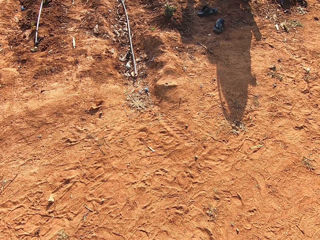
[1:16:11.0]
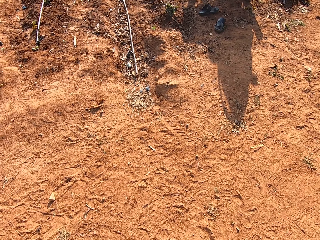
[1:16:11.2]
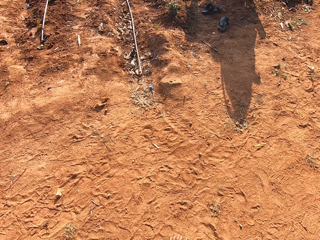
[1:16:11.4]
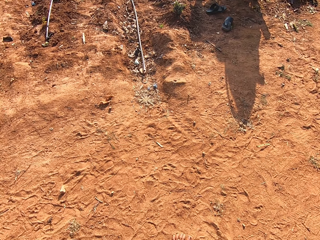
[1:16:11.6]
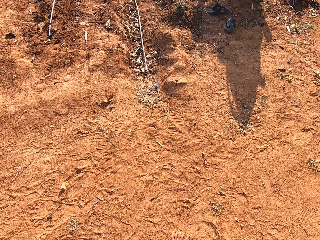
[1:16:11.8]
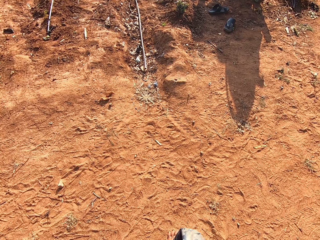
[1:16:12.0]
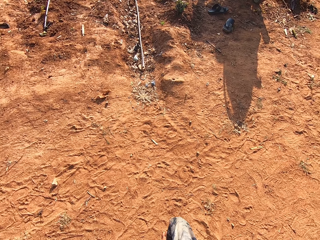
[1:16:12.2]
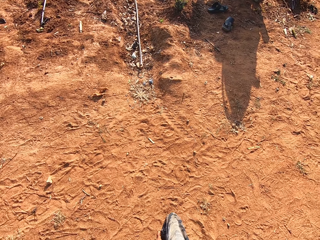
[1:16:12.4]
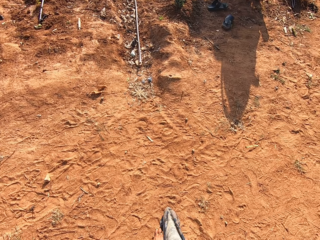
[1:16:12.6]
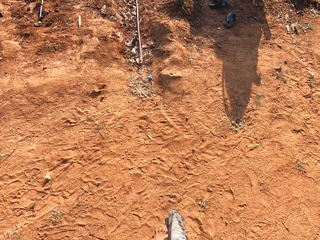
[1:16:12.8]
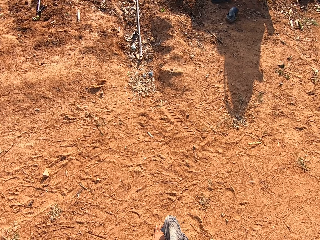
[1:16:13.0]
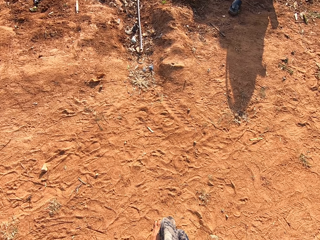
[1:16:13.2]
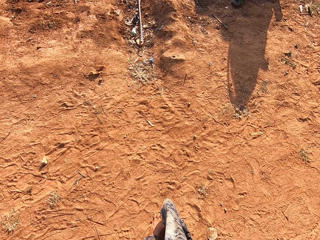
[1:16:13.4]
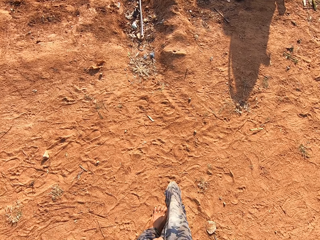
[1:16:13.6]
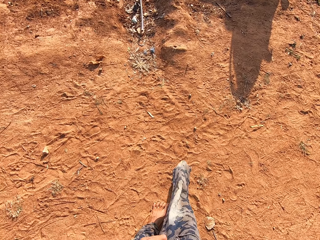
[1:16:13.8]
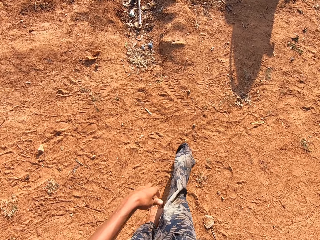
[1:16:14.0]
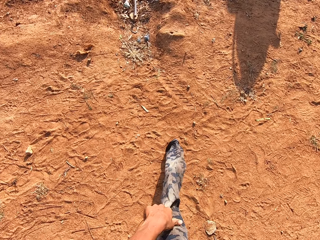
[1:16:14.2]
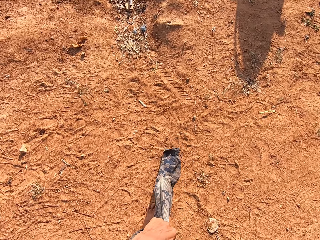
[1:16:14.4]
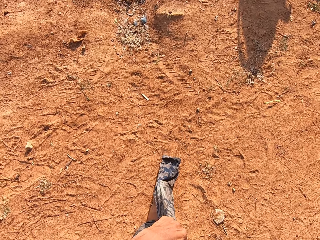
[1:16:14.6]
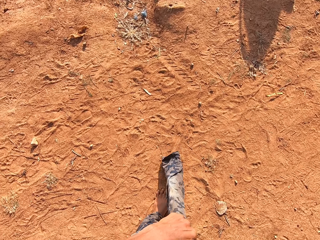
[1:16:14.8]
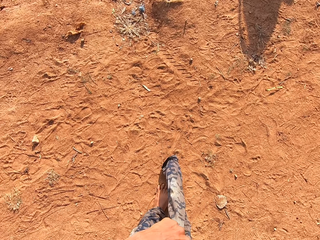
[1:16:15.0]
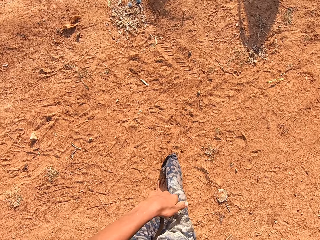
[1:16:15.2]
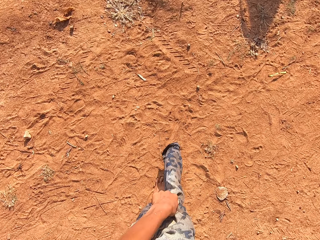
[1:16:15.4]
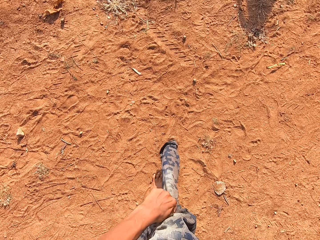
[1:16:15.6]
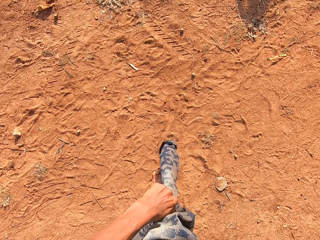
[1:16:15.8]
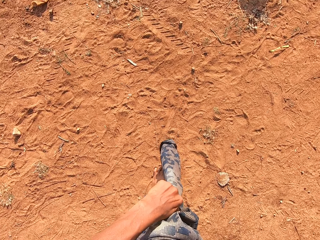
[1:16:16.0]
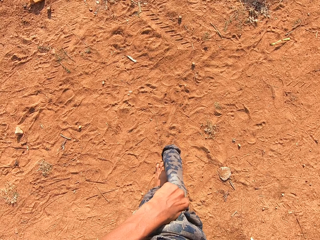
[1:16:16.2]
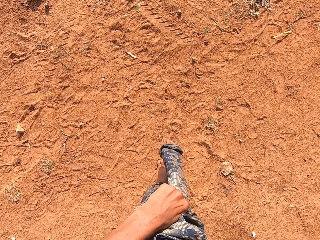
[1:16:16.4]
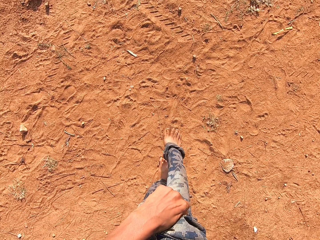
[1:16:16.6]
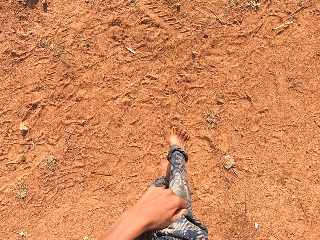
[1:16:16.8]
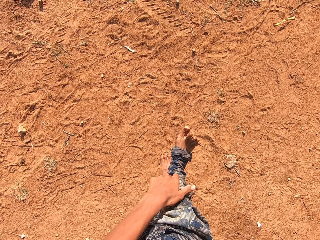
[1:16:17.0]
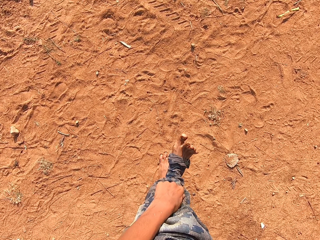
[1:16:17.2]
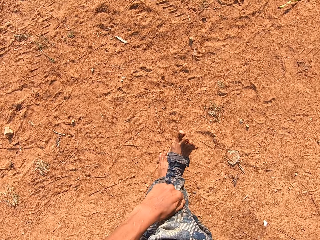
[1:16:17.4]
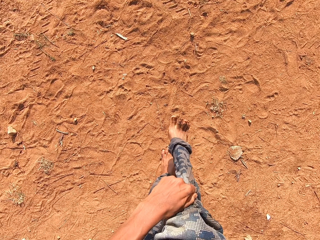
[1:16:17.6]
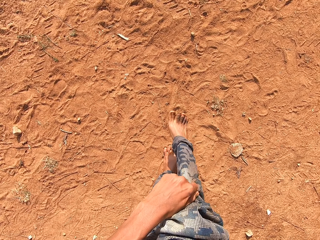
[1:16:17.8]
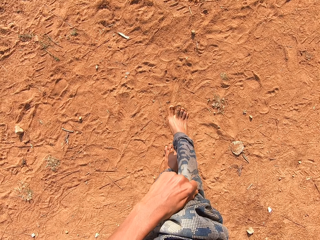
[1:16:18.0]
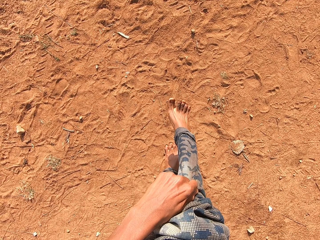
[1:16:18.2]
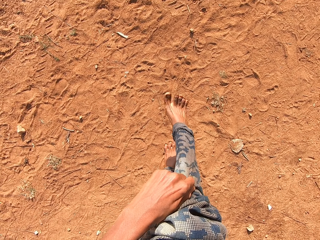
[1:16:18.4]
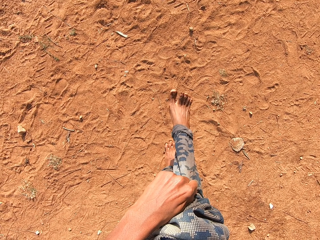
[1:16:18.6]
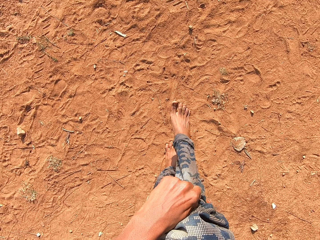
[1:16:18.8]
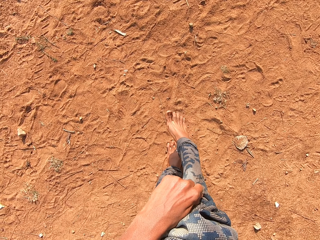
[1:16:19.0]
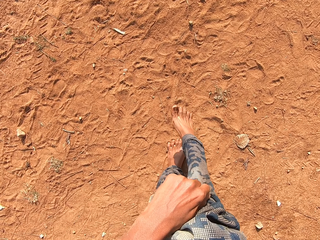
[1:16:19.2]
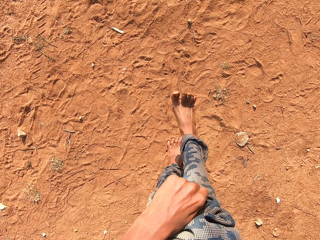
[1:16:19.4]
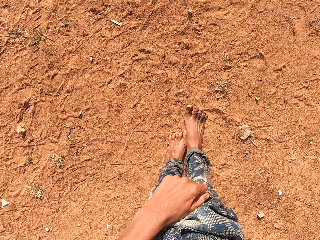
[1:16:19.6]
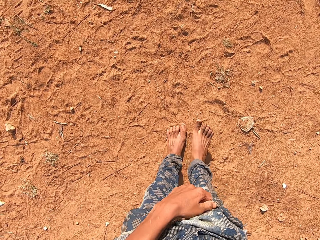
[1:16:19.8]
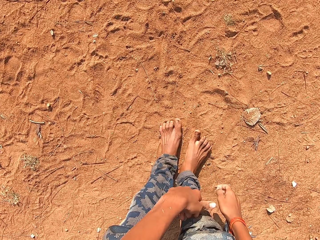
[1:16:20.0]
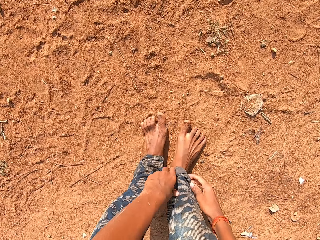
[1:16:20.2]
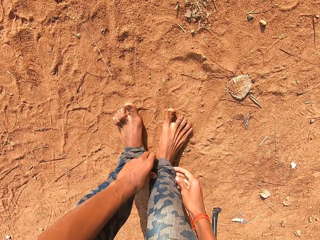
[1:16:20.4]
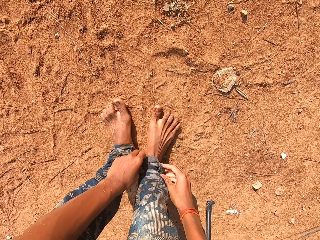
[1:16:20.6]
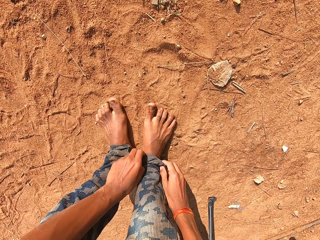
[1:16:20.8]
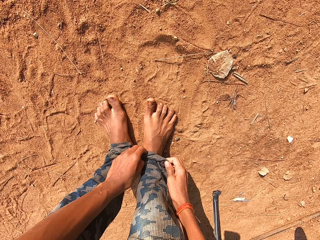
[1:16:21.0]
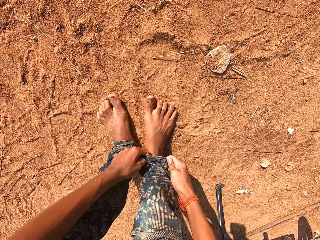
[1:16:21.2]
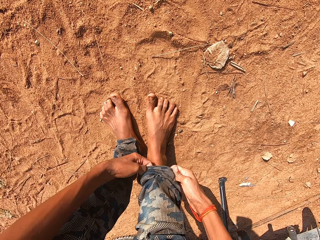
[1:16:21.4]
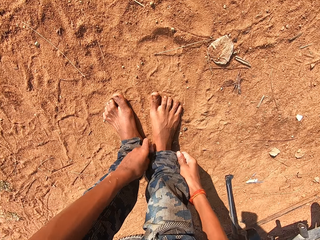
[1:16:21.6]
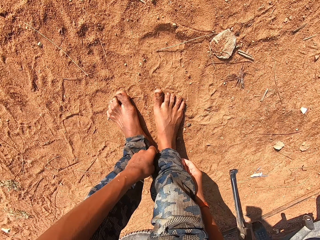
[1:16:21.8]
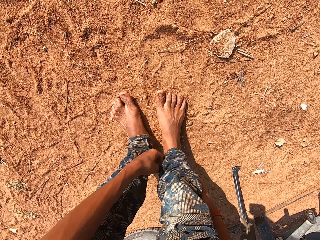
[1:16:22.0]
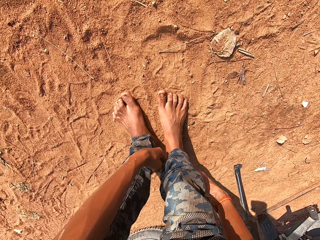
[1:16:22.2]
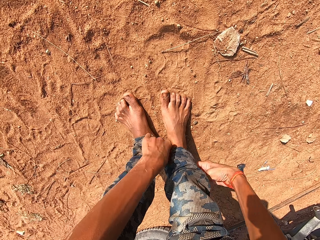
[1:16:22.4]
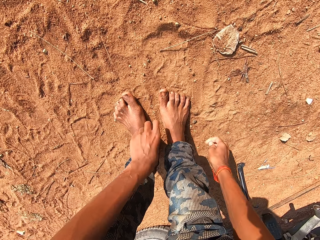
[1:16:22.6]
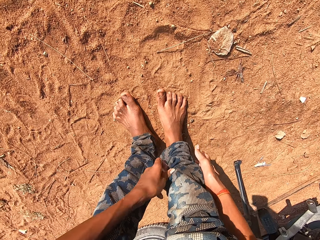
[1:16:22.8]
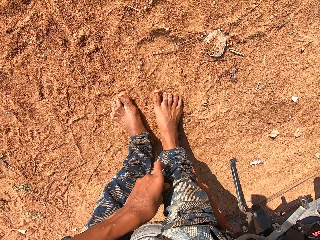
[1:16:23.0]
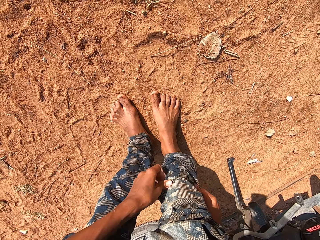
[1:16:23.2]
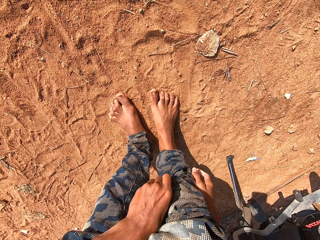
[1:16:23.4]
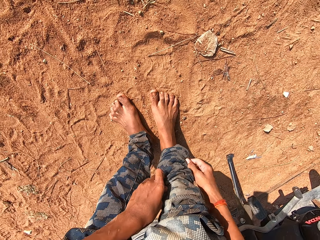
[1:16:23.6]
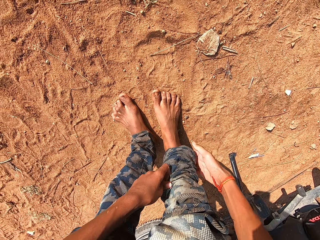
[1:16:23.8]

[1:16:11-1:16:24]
The camera wearer wears the trouser. He pulls the trouser on his right leg with his left hand. He adjusts the trouser on his right leg with both hands. He holds the trouser and folds the trouser.

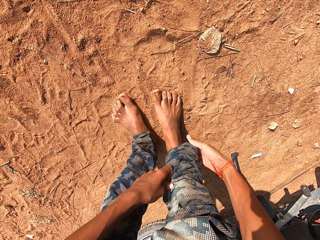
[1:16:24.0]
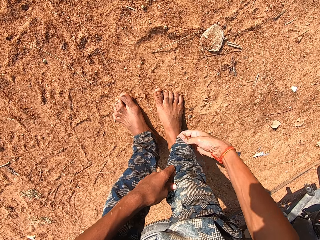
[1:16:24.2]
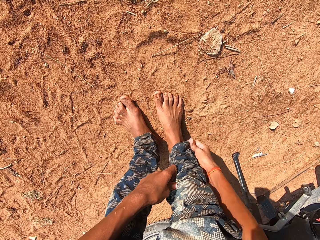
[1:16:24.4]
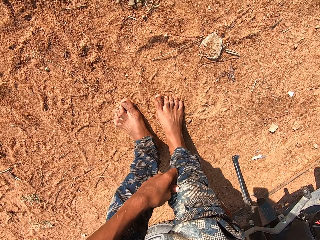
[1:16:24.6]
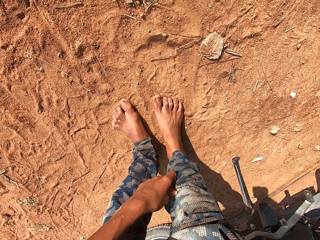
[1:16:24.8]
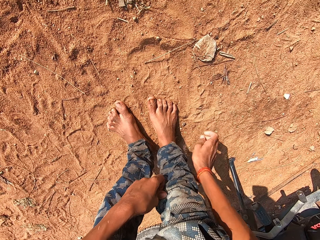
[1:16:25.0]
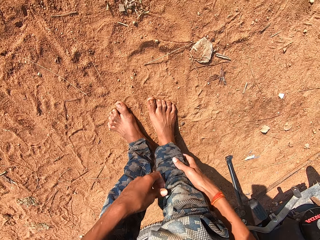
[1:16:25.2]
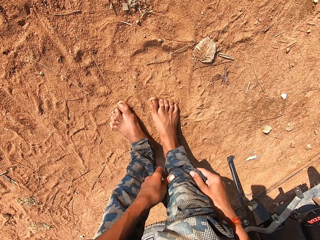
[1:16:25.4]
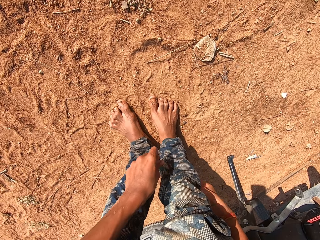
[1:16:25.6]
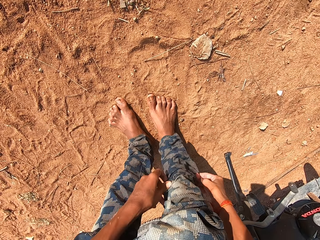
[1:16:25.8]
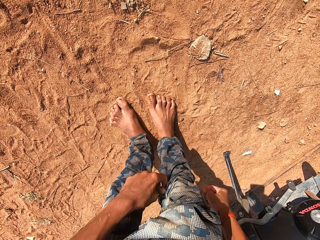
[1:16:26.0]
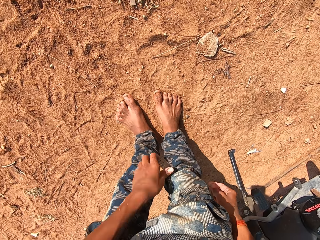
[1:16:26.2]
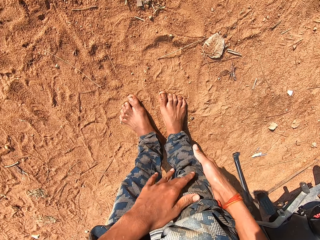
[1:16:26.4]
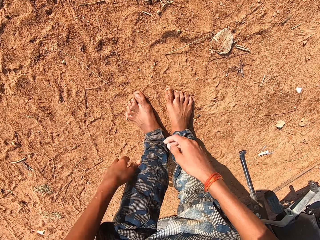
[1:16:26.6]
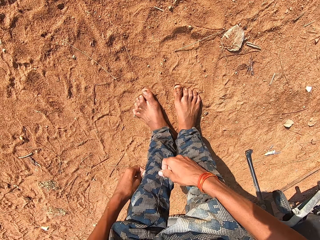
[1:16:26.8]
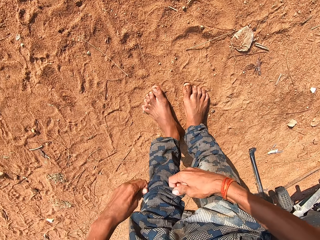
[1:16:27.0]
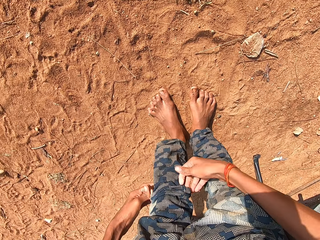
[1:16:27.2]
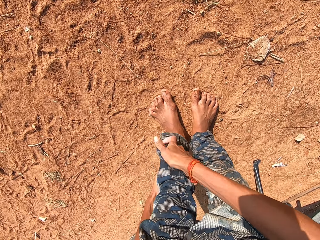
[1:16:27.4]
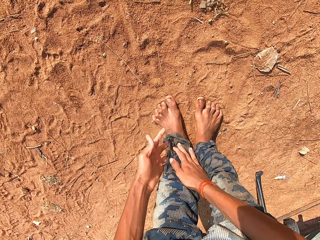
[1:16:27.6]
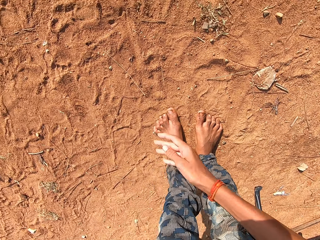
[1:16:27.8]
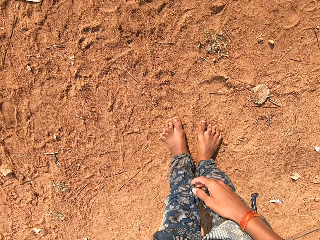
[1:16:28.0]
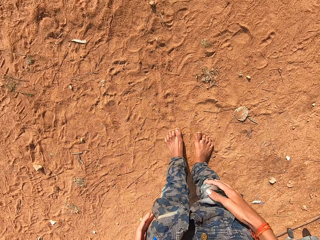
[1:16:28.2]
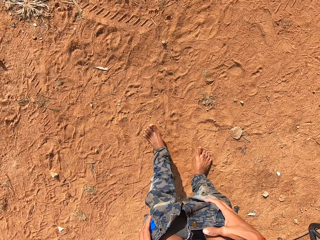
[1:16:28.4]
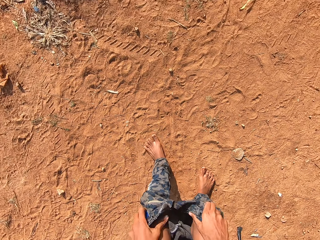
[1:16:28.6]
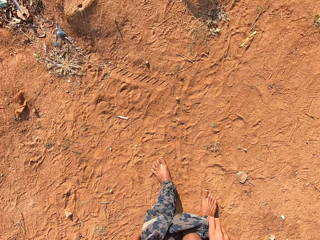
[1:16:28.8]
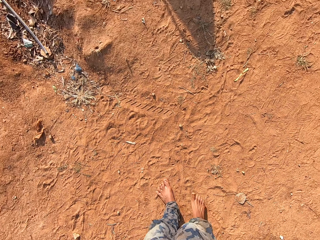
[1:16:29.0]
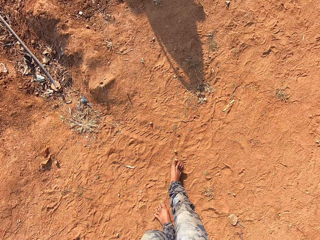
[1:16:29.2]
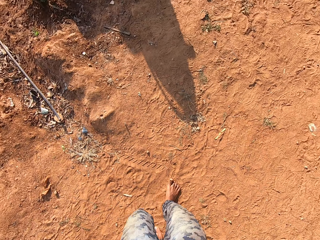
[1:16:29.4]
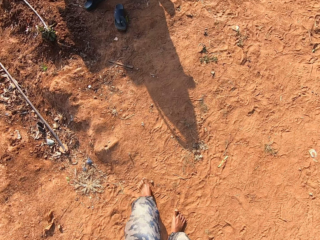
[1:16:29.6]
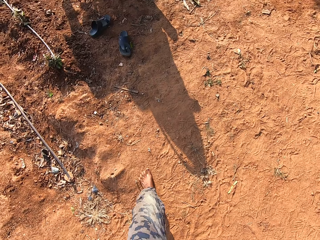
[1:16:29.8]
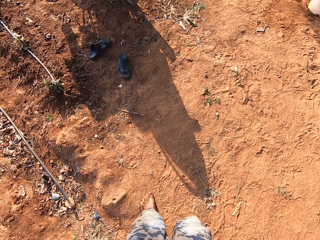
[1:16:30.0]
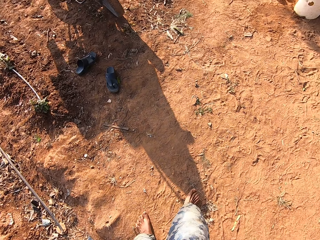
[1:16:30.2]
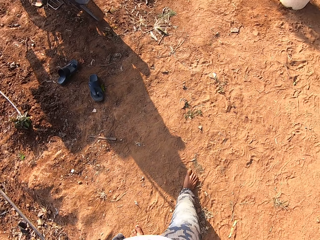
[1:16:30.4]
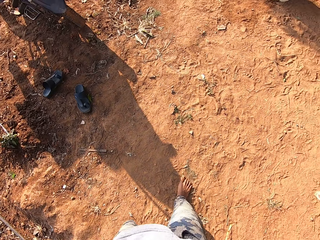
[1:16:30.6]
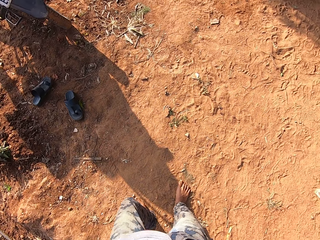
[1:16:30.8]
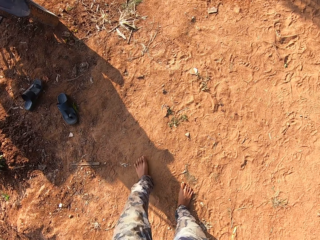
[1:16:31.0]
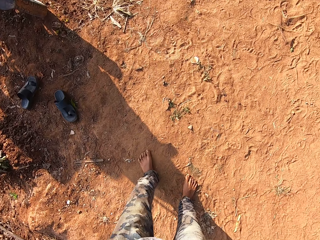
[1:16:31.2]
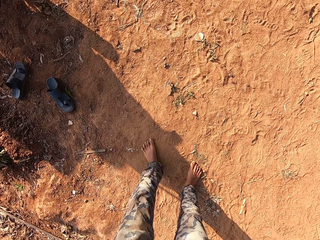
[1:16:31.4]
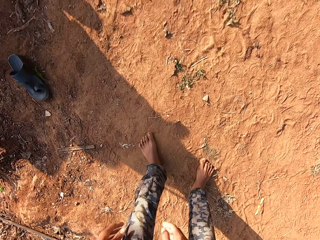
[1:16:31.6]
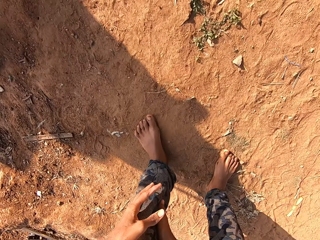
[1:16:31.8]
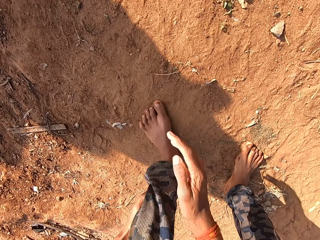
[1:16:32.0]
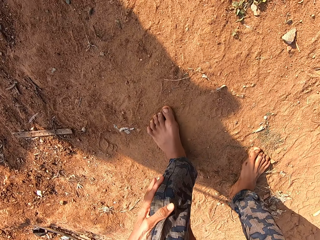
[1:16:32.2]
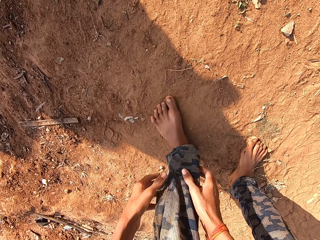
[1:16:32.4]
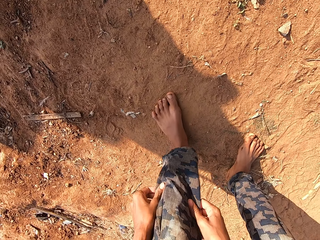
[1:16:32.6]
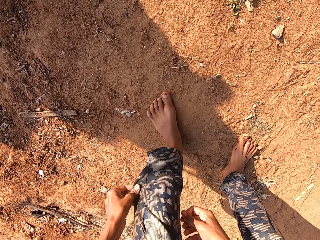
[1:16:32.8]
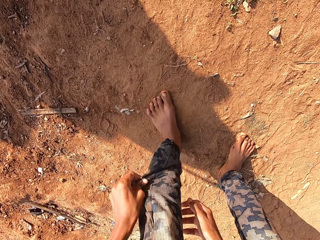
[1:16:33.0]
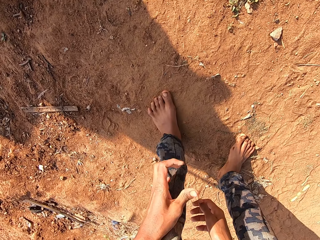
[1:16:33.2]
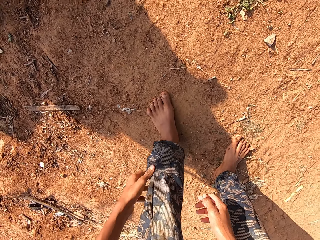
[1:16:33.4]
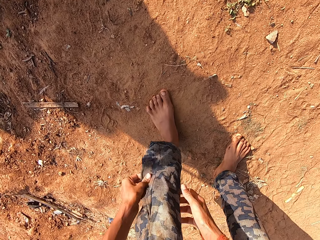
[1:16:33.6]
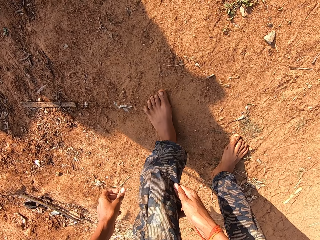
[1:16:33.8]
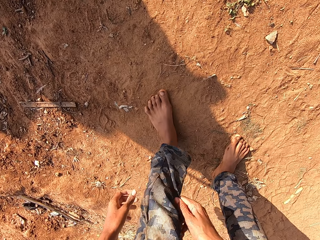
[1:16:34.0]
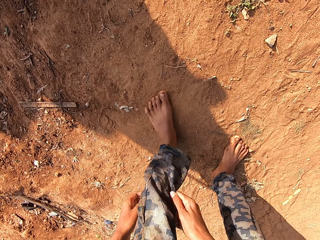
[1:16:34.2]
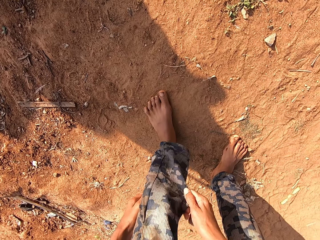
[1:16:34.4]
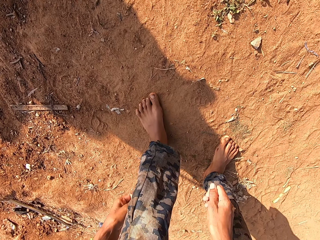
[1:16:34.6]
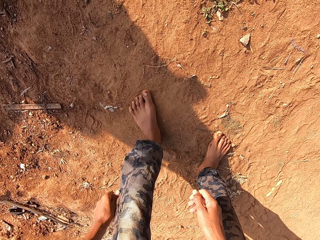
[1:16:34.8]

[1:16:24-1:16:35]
The camera wearer holds the trouser. He folds the trouser. He holds the trouser. He adjusts the trouser on his left leg with both hands. He lifts the trouser up. He holds the trouser. He walks around. He shakes off the trouser on his left leg with both hands. He holds the trouser.
